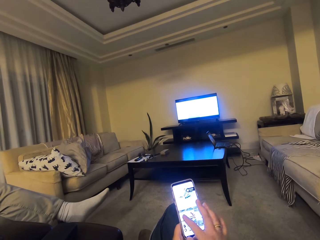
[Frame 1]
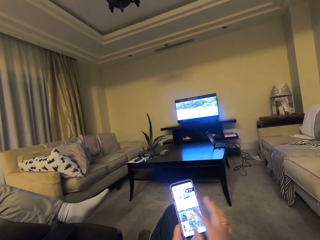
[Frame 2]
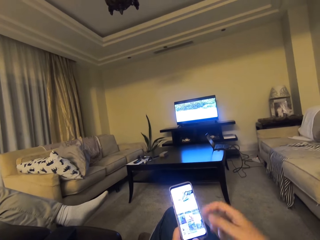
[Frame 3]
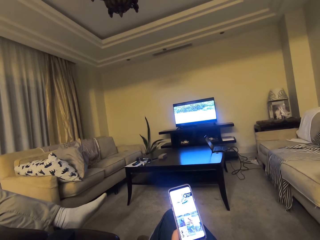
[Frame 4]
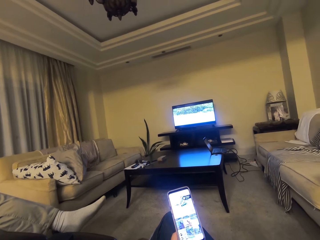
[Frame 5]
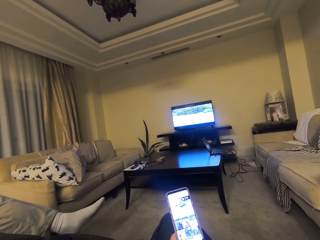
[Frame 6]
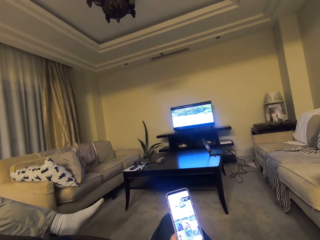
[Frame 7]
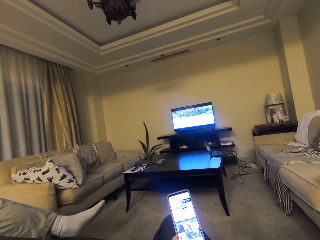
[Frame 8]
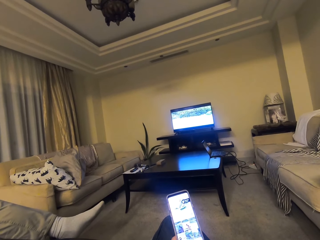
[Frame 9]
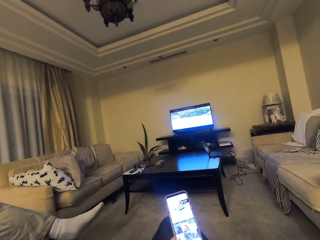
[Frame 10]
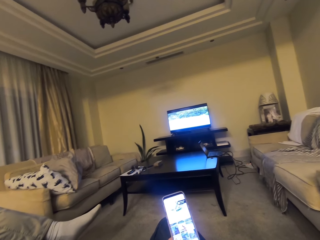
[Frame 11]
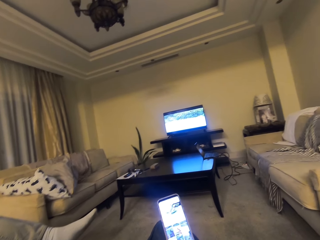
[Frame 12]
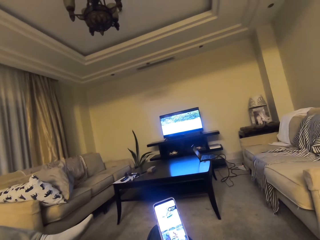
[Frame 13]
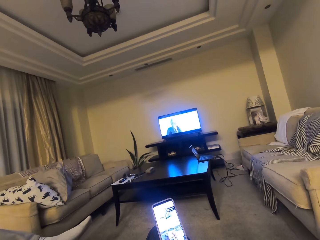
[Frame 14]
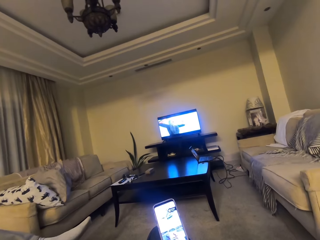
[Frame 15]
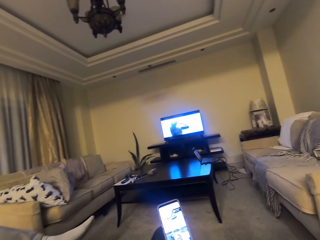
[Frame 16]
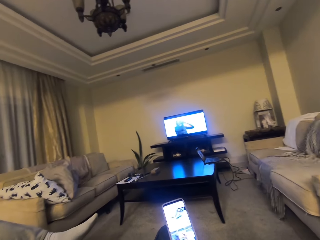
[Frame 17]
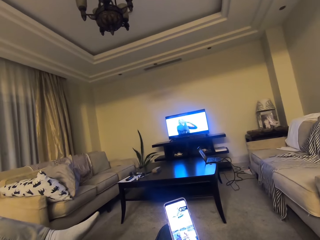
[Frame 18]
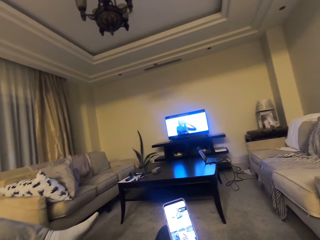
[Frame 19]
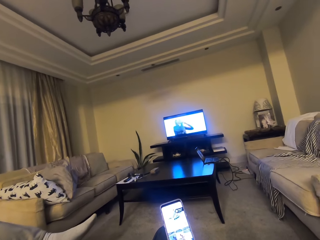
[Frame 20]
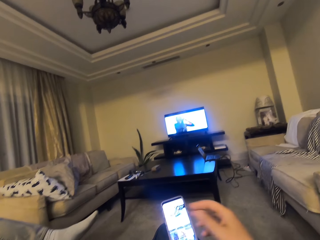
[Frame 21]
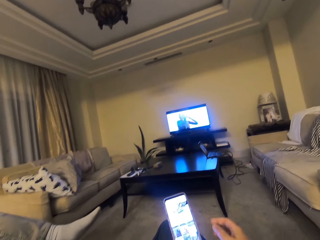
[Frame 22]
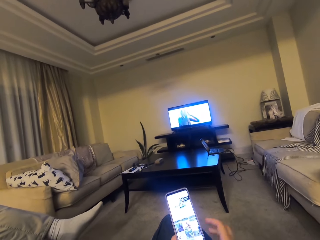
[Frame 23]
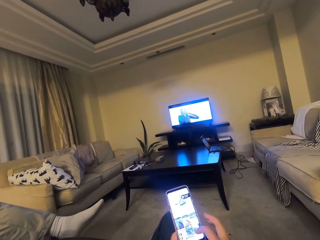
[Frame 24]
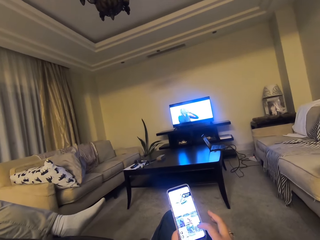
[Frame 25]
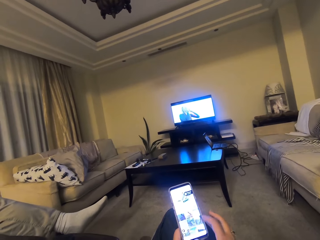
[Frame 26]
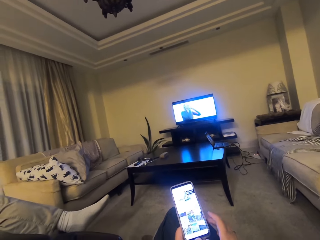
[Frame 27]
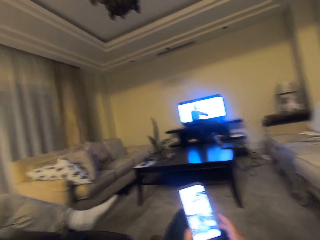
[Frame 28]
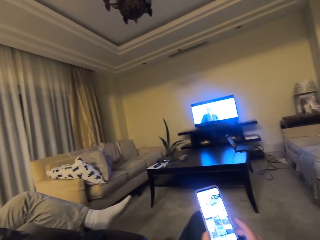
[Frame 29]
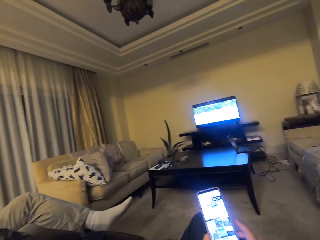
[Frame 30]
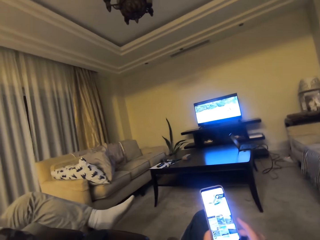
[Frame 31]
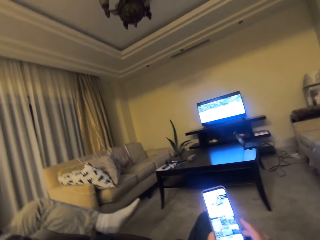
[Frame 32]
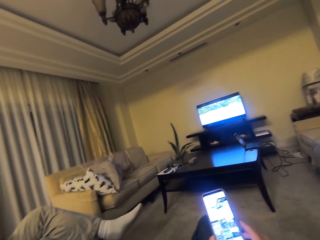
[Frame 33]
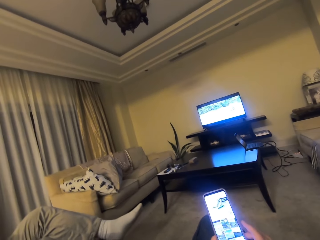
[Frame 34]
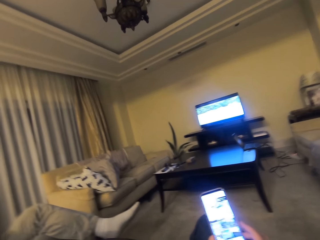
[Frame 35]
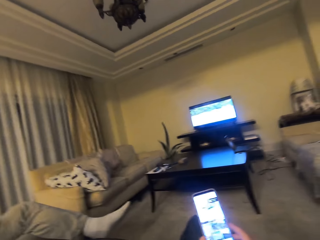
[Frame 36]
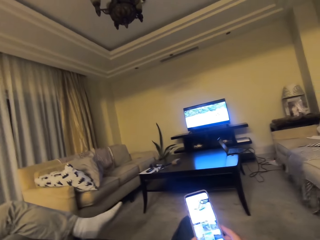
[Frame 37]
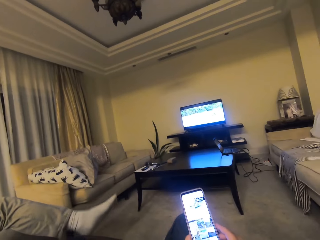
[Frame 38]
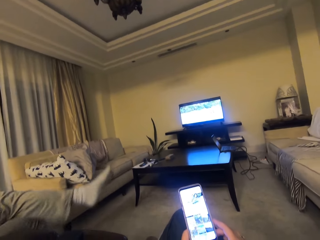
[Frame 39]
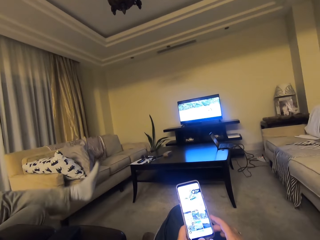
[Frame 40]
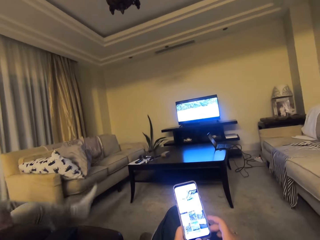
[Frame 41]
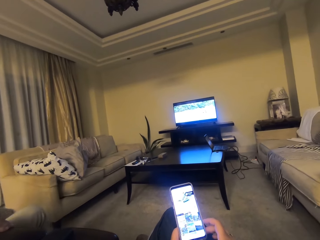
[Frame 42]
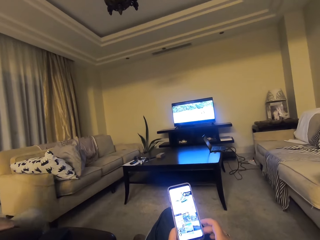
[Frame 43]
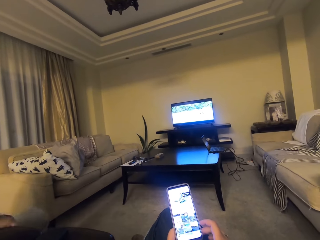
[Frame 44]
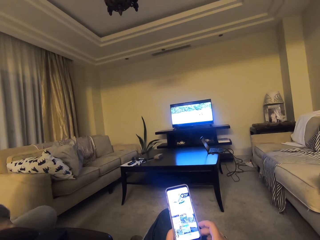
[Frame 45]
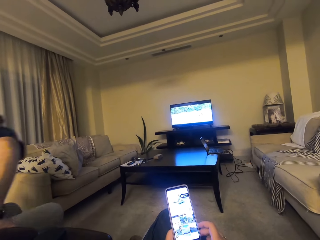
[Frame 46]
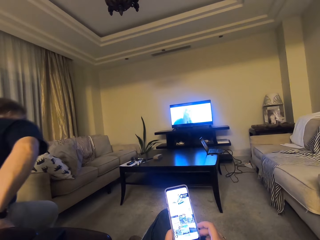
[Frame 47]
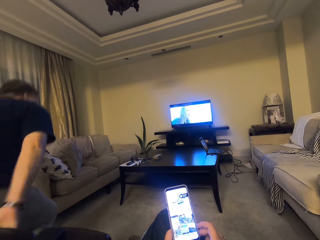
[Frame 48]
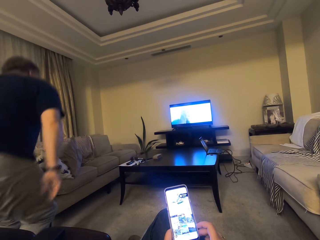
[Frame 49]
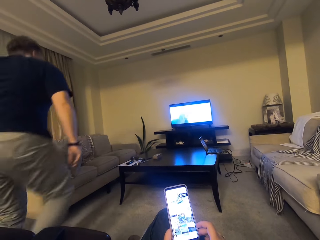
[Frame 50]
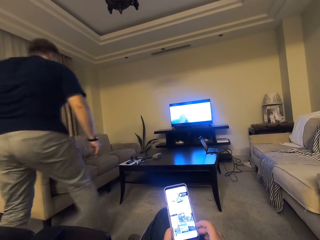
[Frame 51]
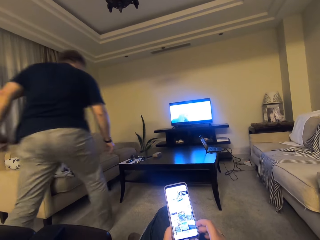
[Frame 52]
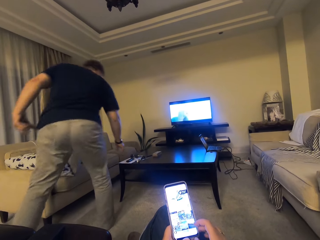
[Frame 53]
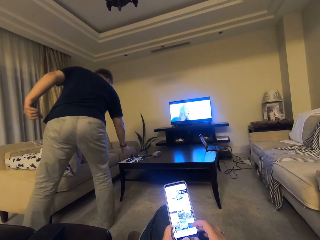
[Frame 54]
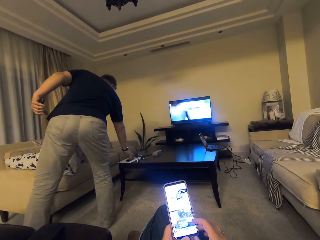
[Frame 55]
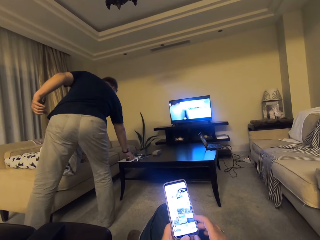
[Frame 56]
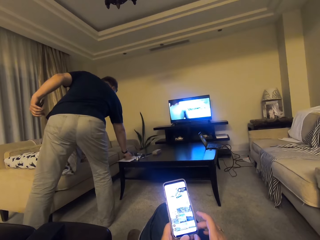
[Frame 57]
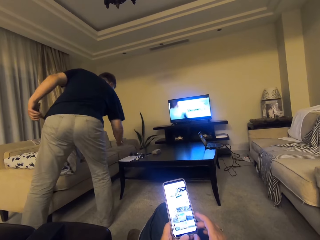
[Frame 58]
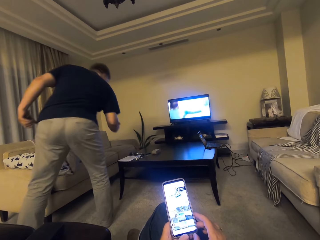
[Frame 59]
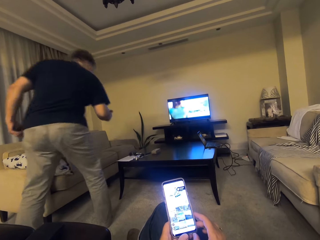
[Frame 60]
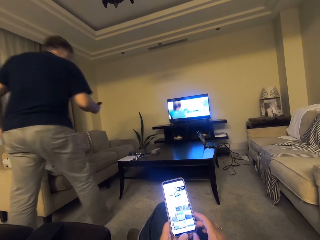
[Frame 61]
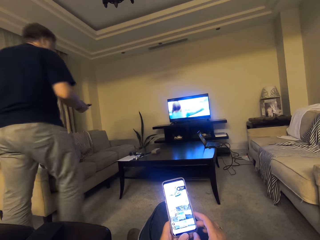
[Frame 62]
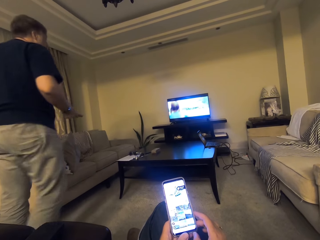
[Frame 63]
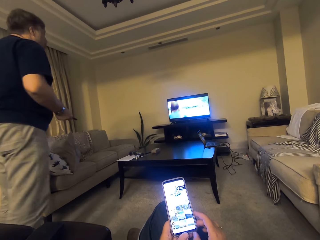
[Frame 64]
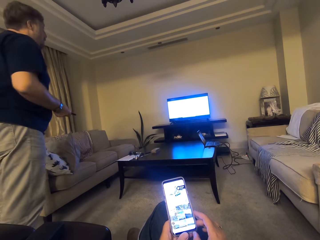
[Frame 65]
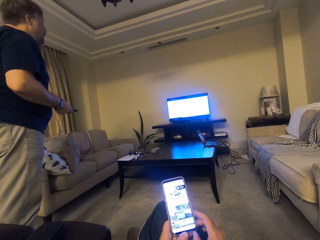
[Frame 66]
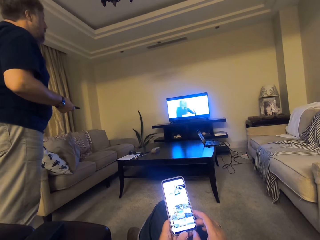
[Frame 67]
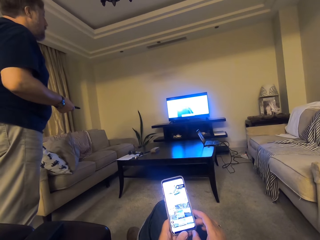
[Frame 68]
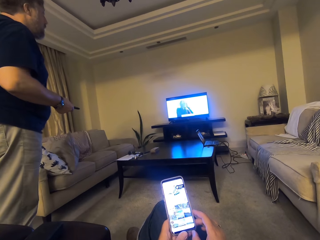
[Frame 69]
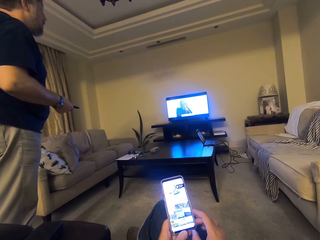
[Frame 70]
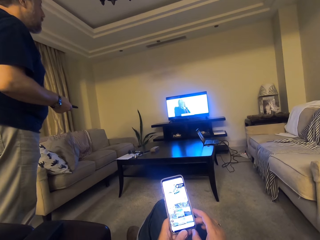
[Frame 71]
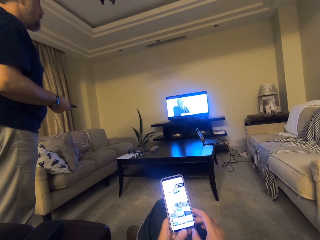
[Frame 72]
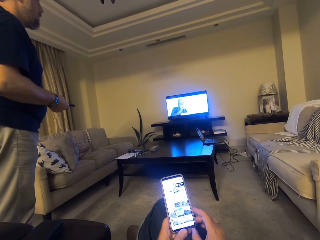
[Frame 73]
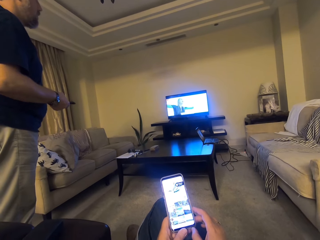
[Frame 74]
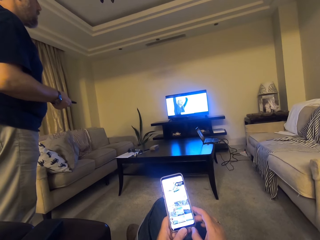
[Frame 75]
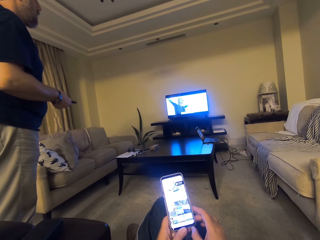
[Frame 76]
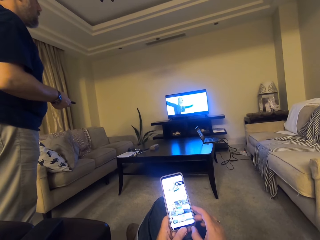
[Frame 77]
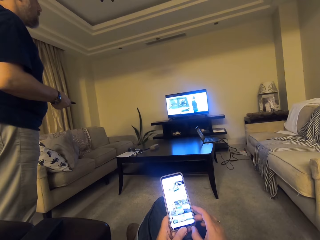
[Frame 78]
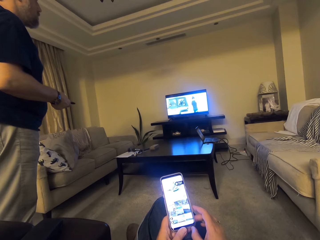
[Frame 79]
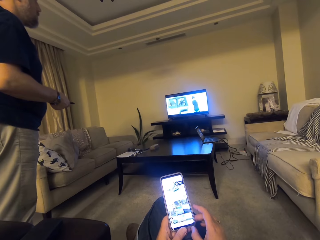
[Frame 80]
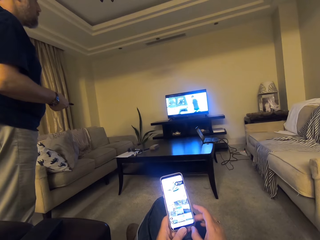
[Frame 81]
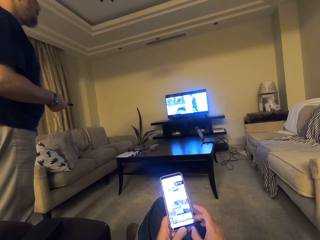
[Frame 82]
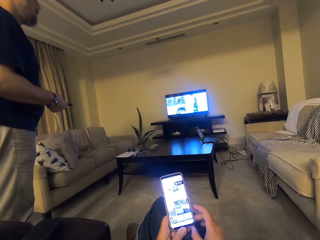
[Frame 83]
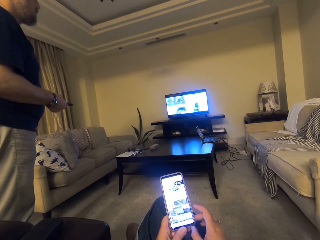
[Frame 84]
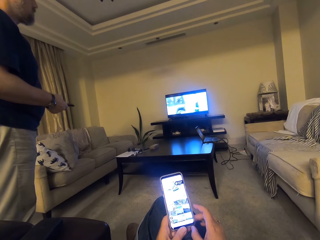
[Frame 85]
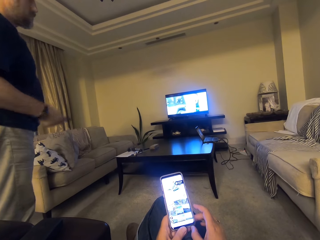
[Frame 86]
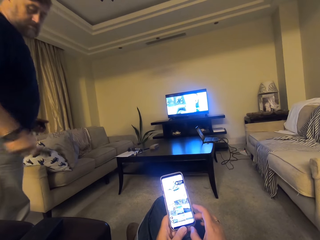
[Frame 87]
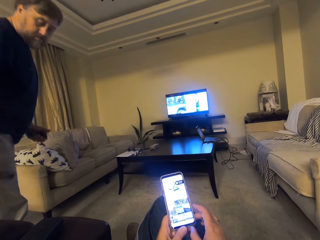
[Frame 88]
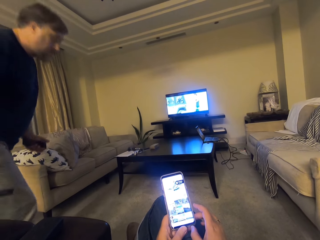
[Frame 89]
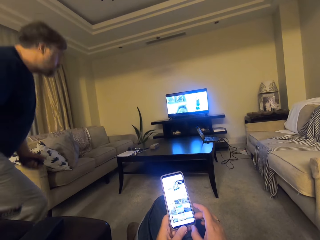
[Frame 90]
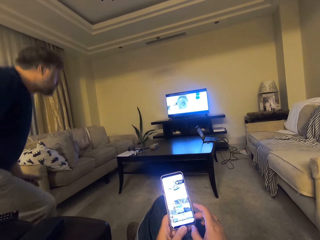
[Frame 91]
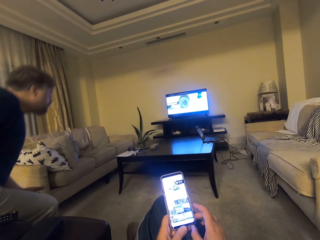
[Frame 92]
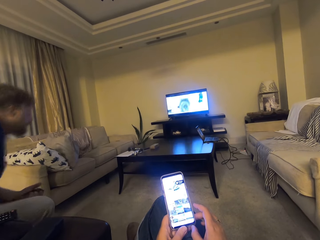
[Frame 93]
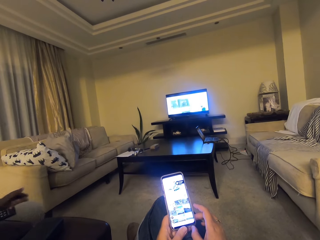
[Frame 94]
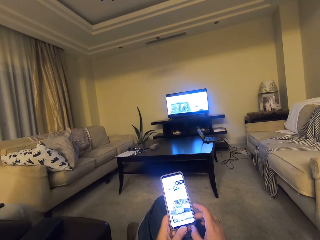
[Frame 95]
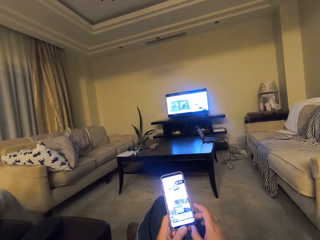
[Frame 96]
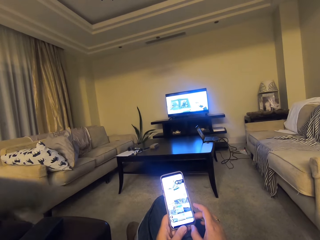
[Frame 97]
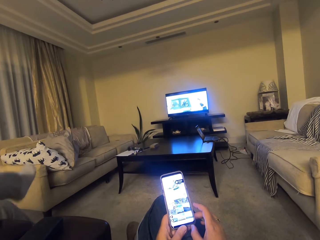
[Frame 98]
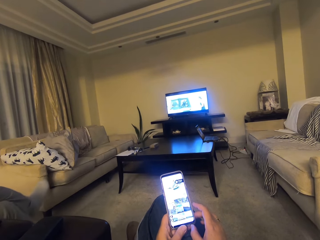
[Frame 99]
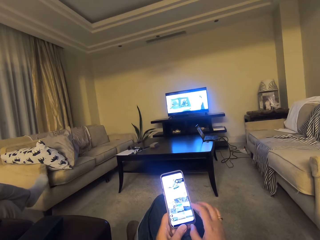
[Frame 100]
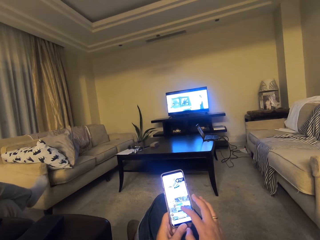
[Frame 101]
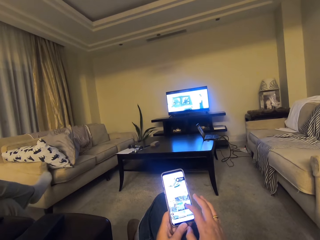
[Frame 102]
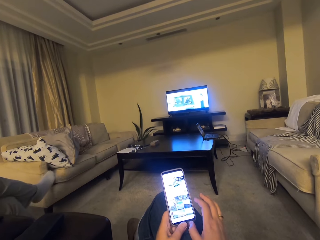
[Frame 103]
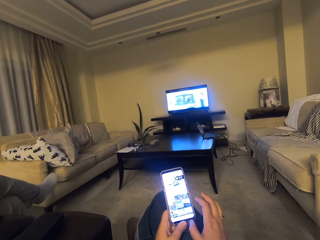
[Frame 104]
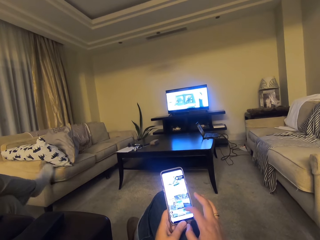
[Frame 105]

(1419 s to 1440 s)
The camera wearer clicks on her phone. She uses the phone and talks. She scrolls up on her phone. She moves her head. A person moves in a room, picks up a remote control from a table and moves back to his seat. The camera wearer uses the phone and talks. She watches television. She clicks on her phone.
